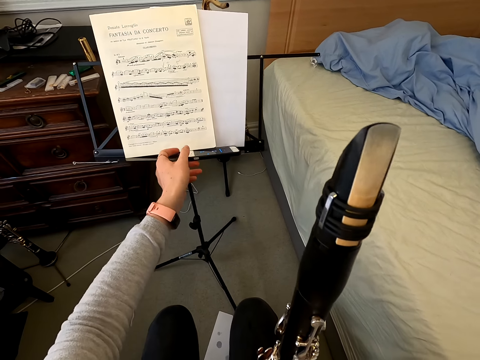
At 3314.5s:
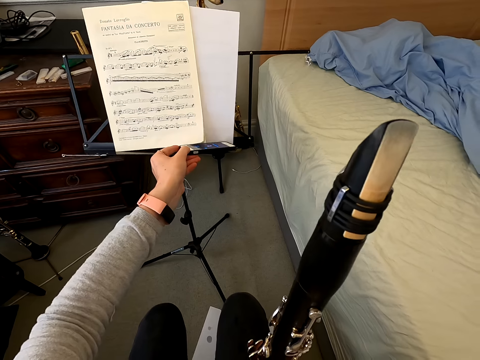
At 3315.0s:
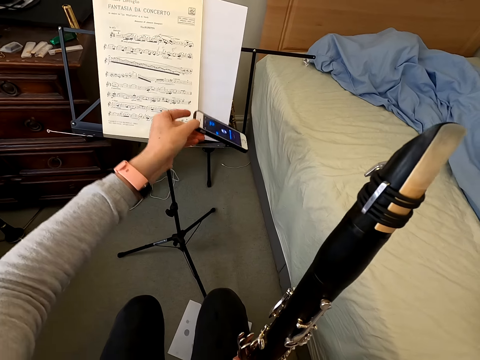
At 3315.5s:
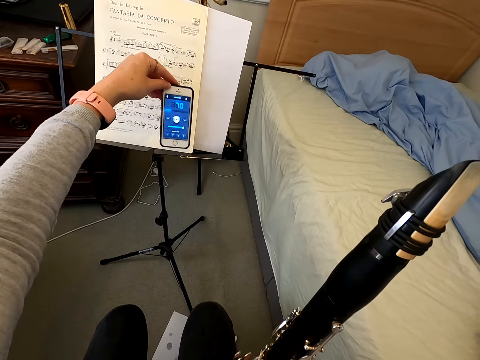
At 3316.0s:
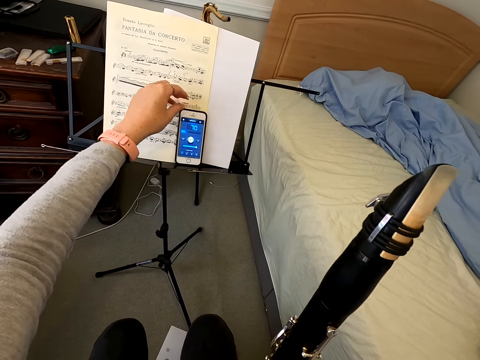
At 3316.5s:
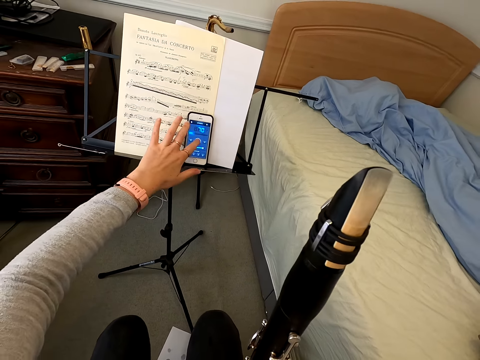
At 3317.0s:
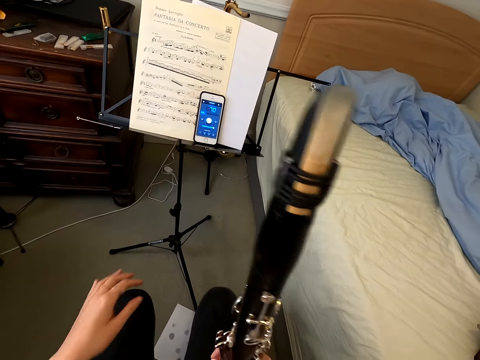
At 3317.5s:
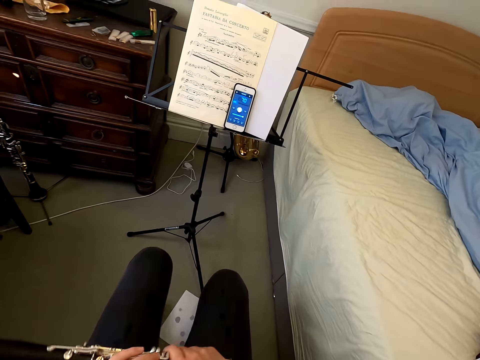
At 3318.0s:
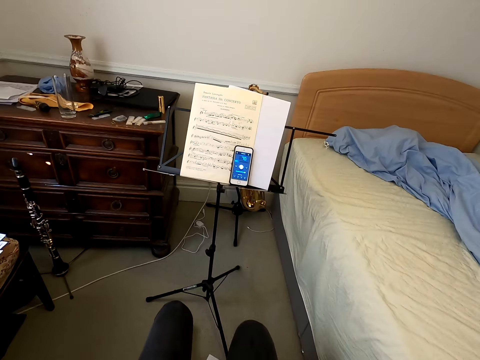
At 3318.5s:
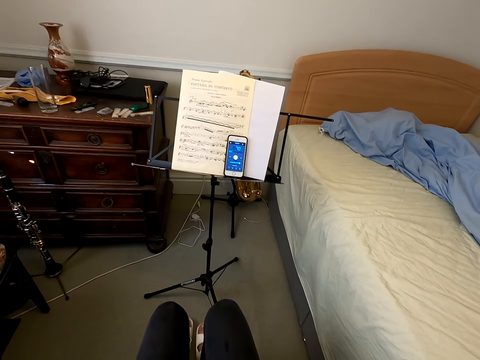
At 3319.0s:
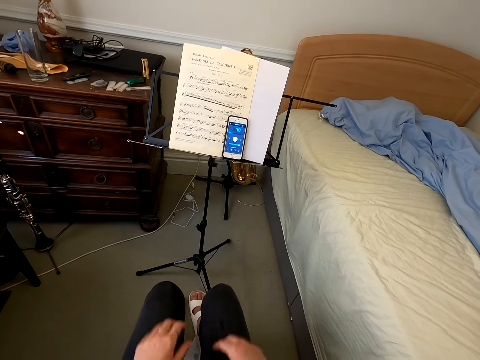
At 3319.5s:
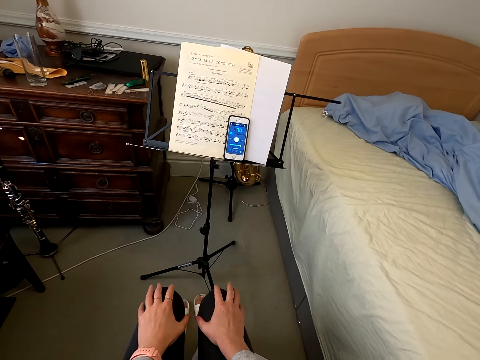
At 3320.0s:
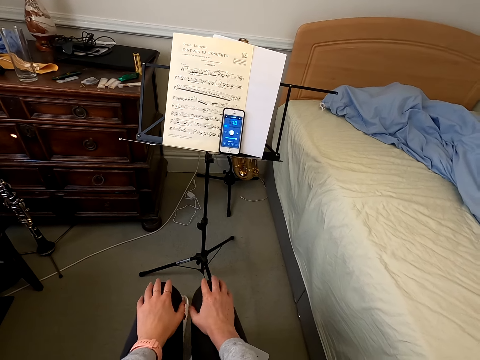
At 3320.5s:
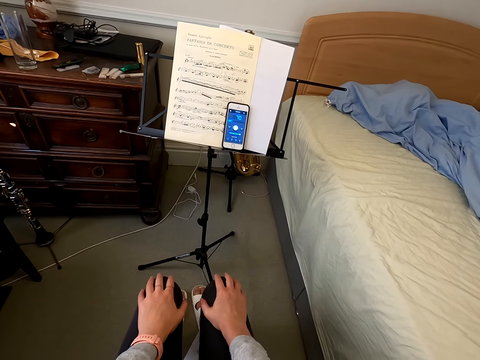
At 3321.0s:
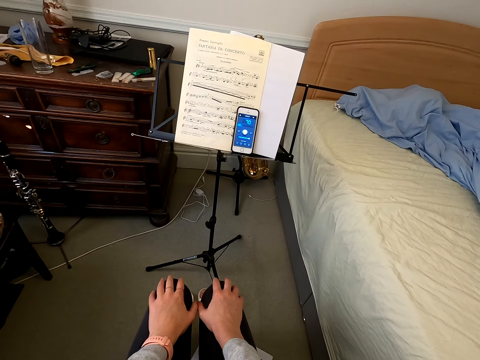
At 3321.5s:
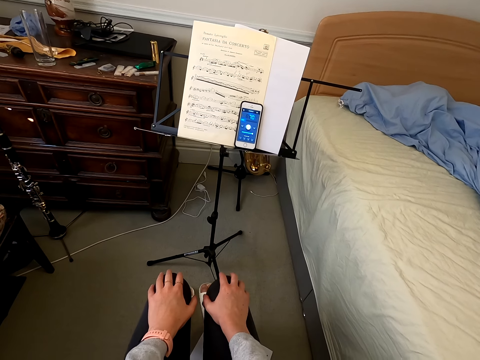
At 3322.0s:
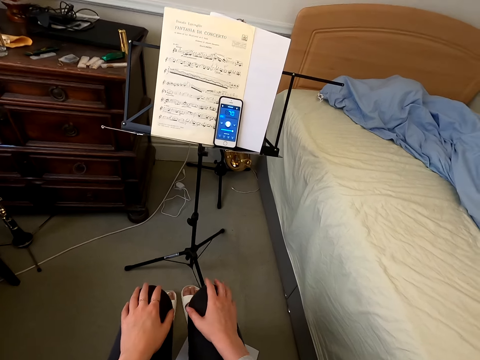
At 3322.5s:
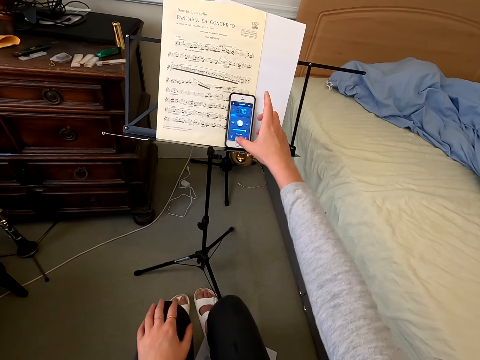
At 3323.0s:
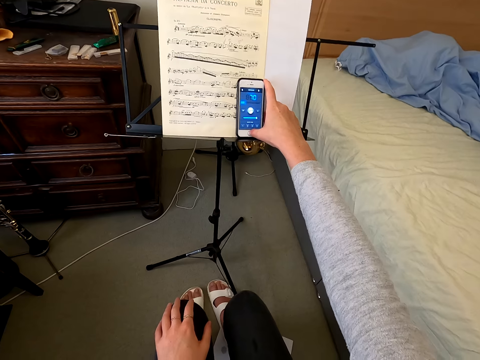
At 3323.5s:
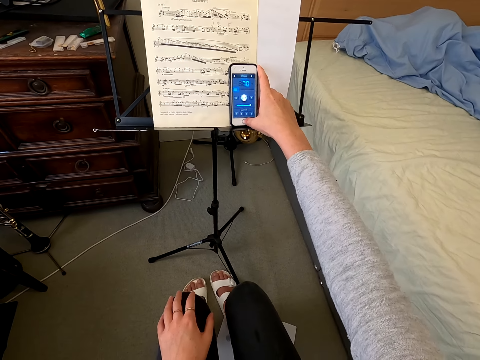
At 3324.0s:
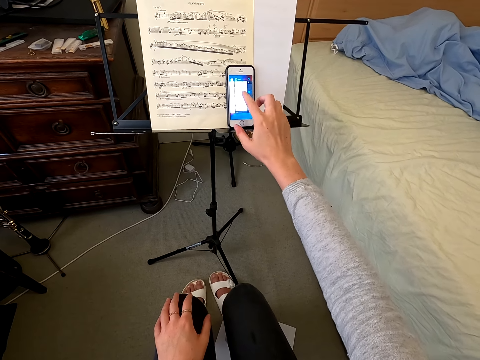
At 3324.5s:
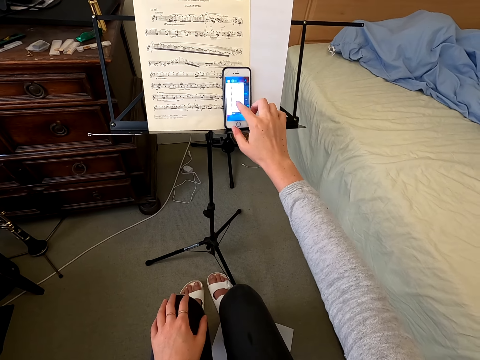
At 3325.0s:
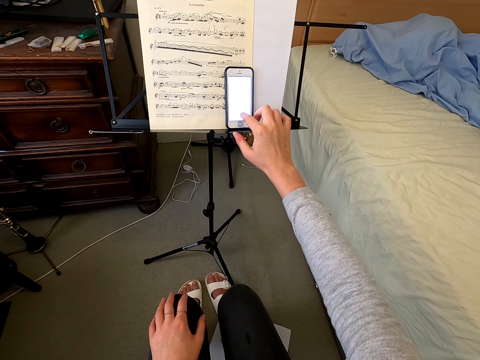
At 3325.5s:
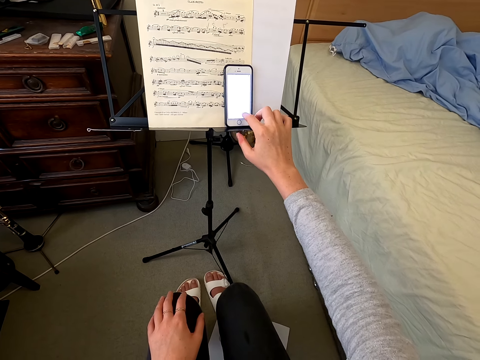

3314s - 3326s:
The camera wearer touches the book. She picks up her cellphone and puts her cellphone on top of the books. She scrolls on her cellphone. She stares at the book. She touches her knees. She scrolls on her cellphone.

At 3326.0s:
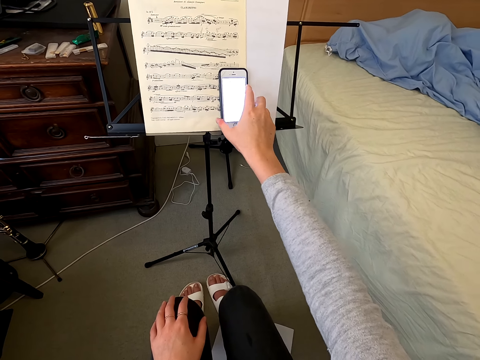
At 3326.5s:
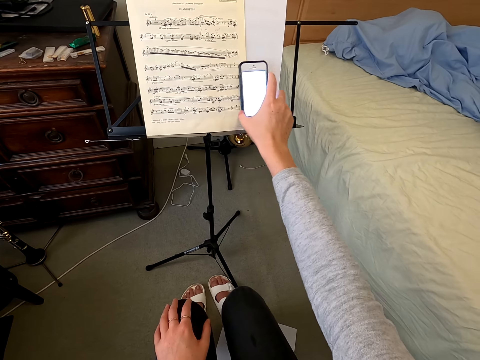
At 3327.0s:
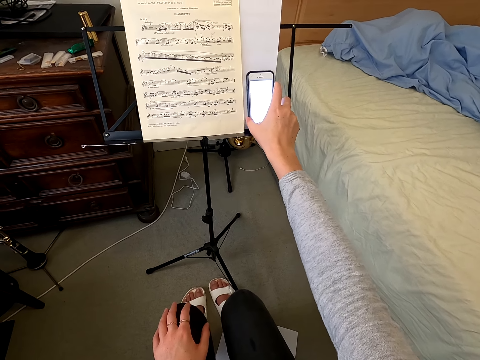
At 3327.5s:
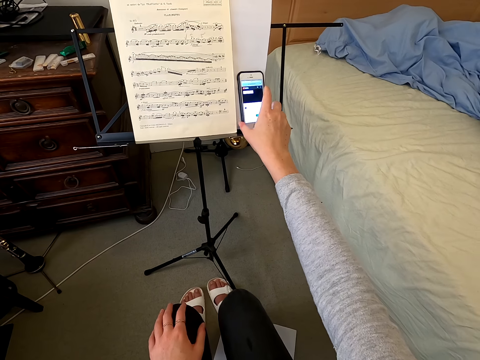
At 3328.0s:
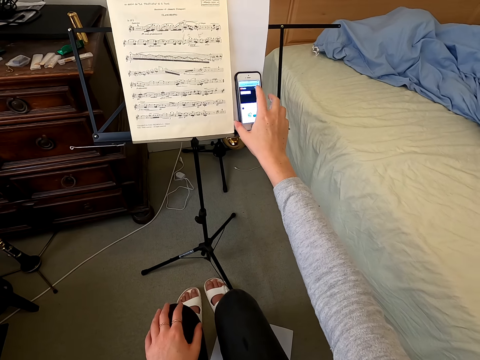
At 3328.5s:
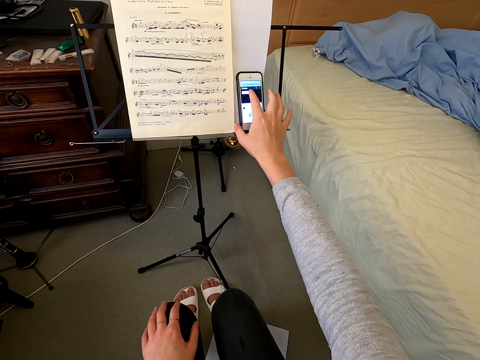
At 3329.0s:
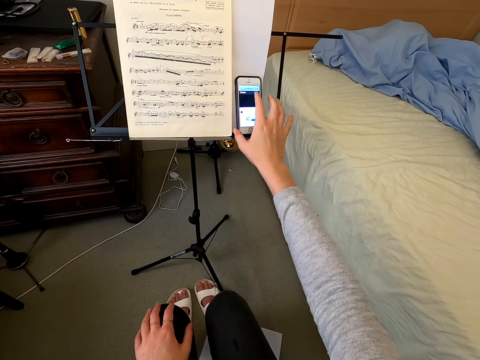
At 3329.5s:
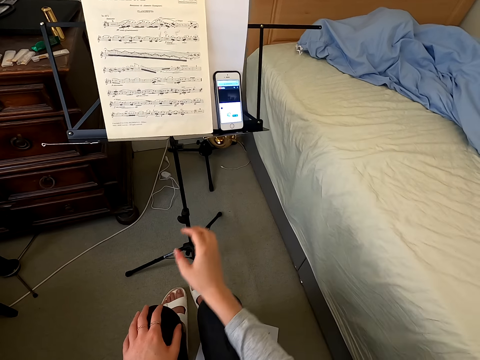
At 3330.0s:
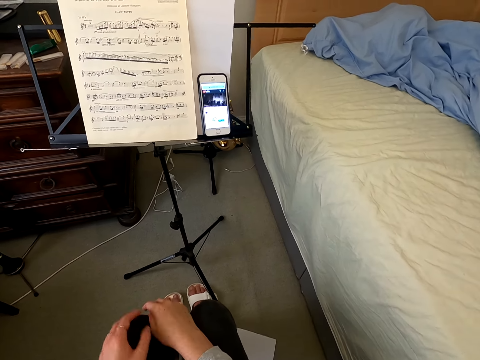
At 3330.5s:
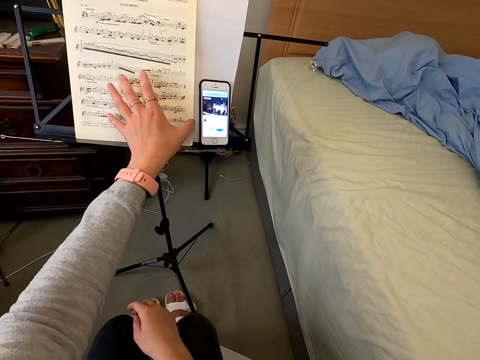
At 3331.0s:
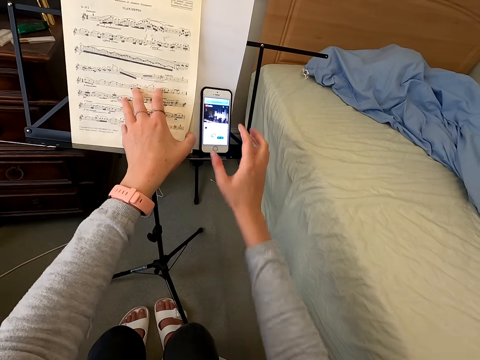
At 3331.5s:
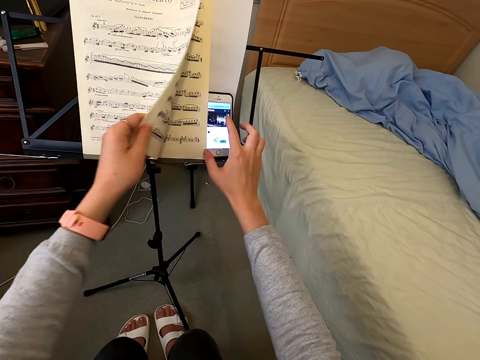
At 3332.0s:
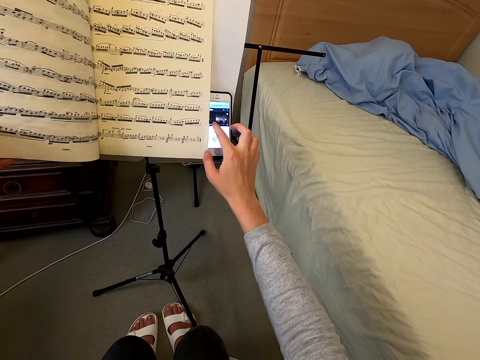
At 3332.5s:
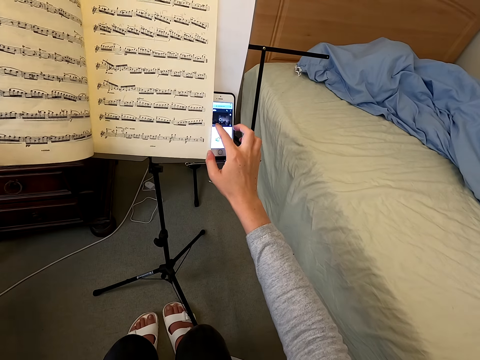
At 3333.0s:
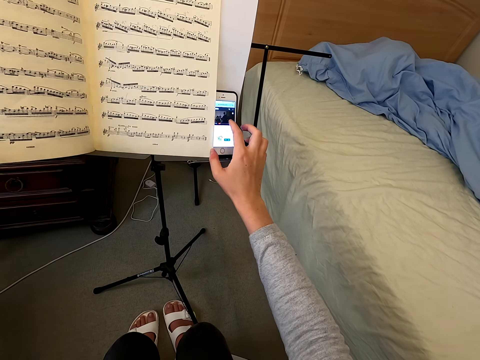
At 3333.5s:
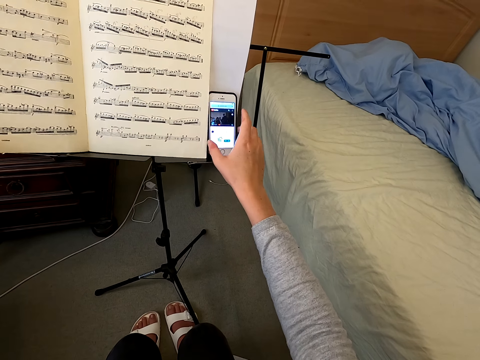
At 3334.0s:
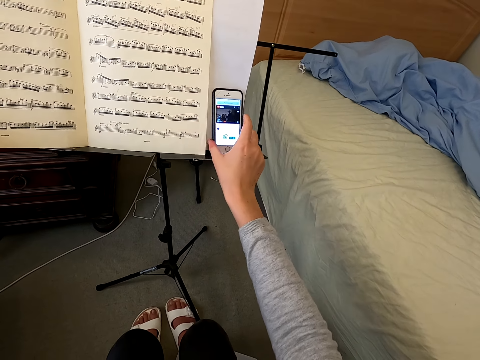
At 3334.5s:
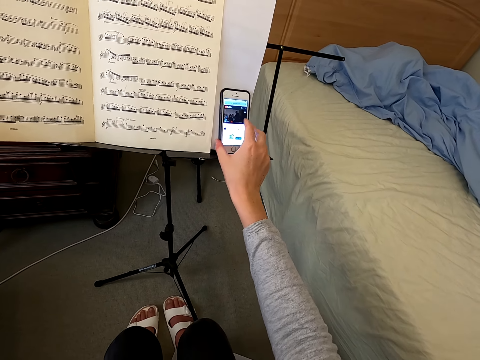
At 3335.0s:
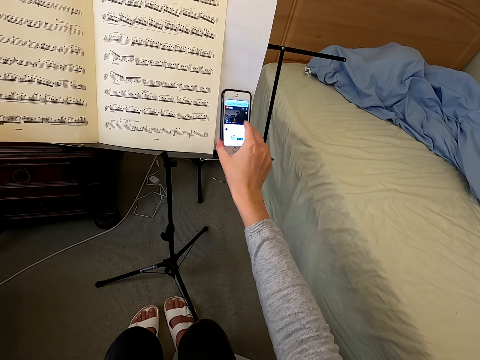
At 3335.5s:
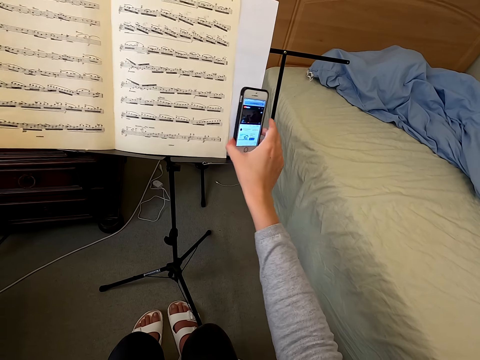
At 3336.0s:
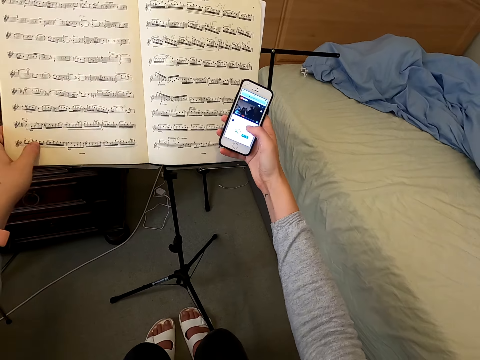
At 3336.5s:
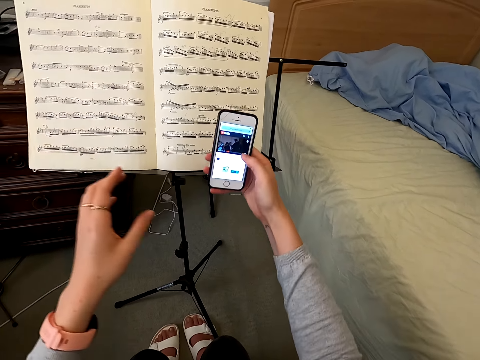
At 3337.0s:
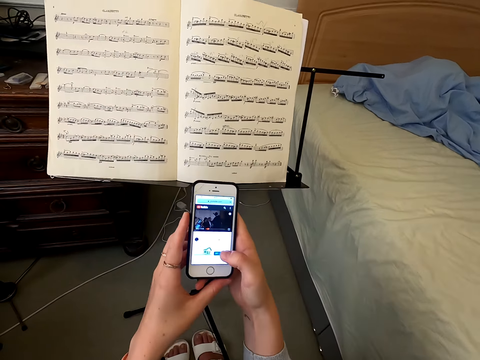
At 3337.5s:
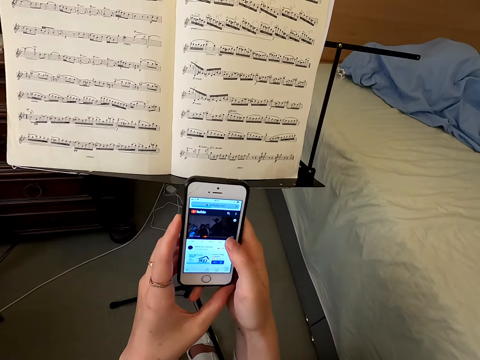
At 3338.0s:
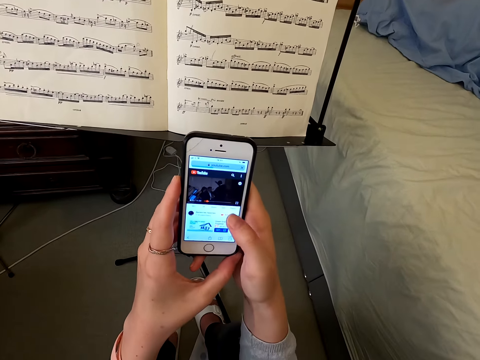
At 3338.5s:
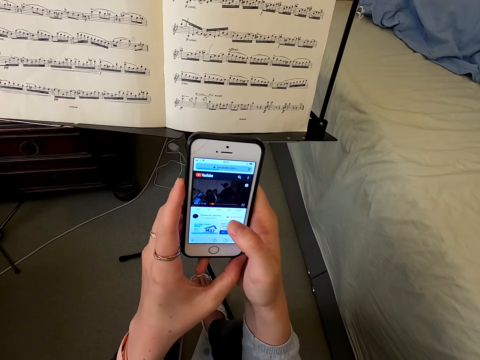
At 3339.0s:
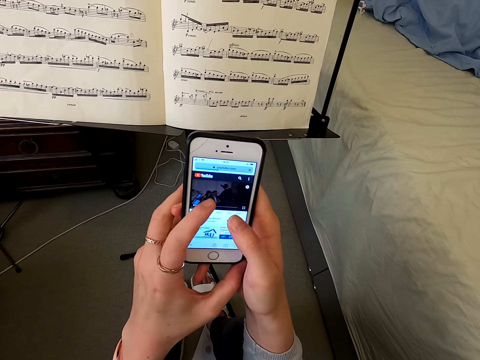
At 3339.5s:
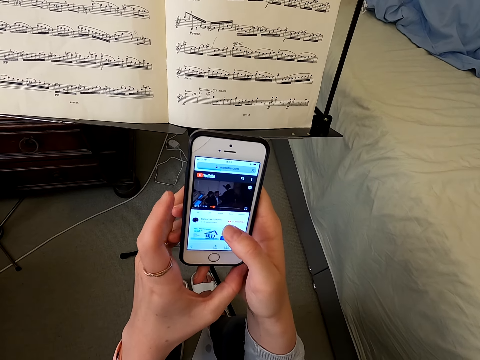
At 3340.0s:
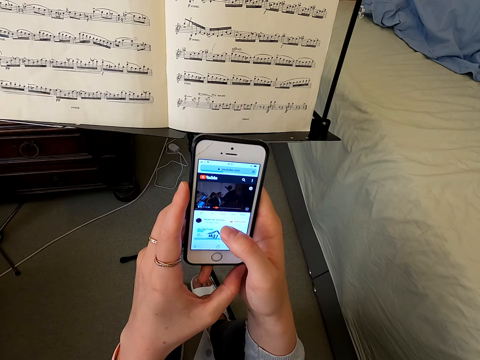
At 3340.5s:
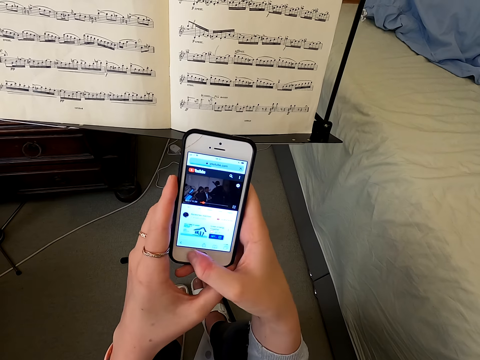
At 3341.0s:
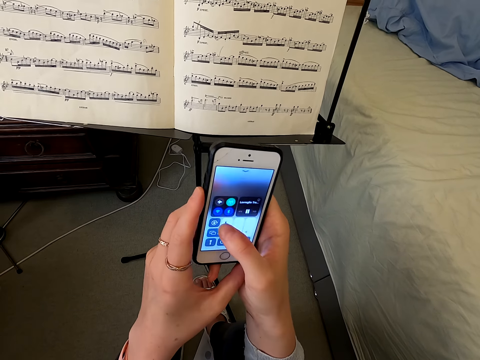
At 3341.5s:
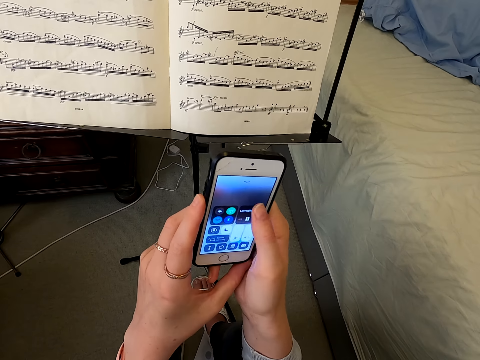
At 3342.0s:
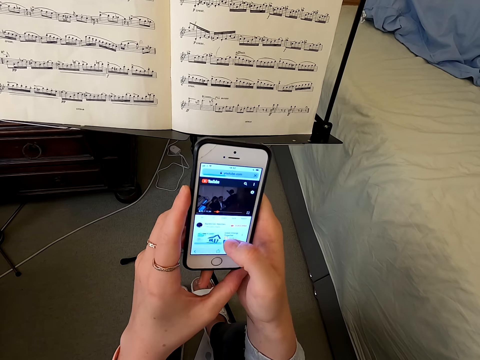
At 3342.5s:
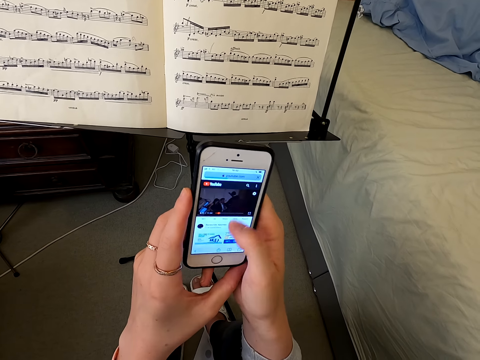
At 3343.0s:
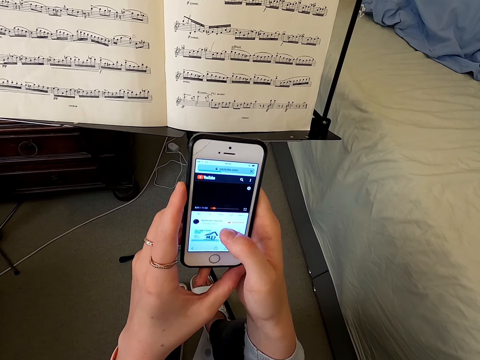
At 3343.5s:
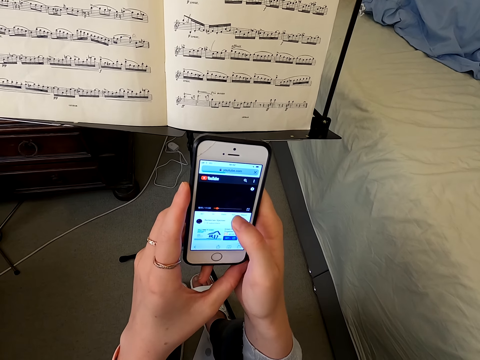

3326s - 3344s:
The camera wearer puts the phone aside. They touch the book and open the book. They scroll on their cellphone. They touch their cellphone. They pick up their cellphone on top of the table. They scroll on their cellphone.
